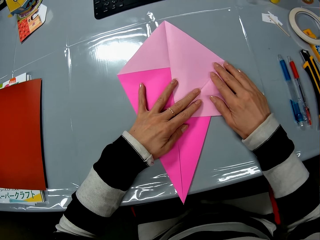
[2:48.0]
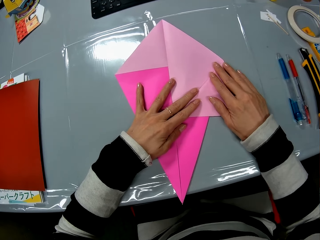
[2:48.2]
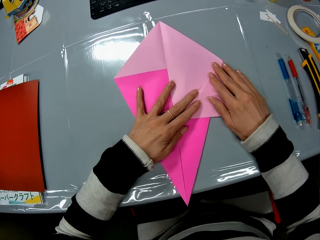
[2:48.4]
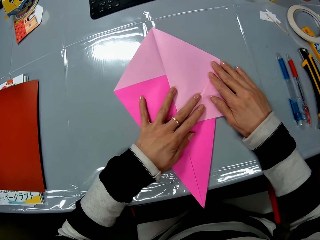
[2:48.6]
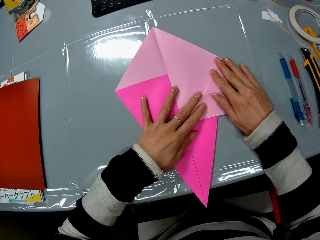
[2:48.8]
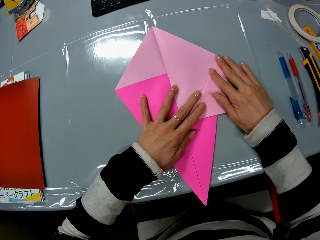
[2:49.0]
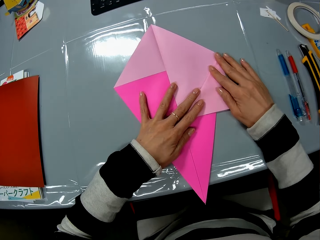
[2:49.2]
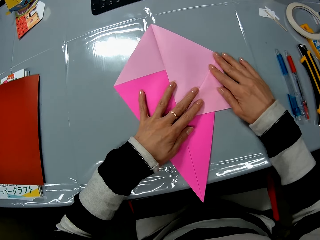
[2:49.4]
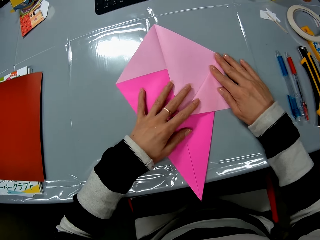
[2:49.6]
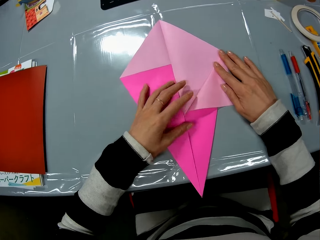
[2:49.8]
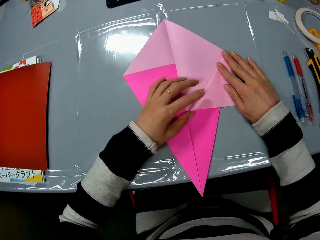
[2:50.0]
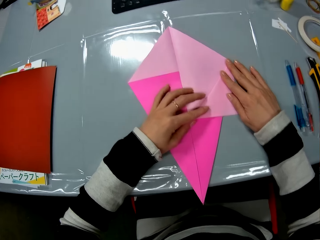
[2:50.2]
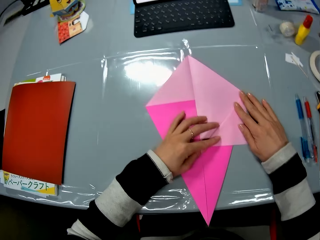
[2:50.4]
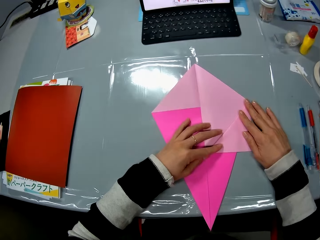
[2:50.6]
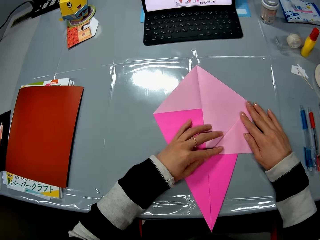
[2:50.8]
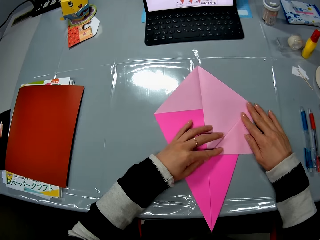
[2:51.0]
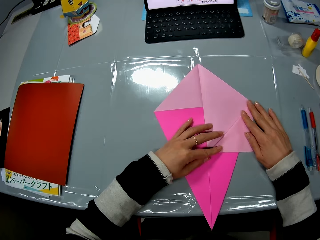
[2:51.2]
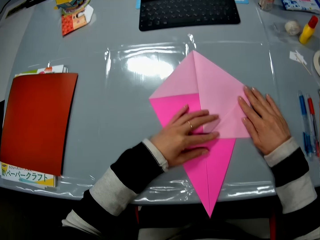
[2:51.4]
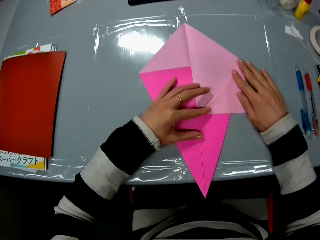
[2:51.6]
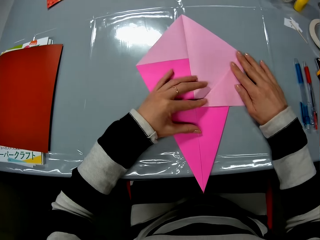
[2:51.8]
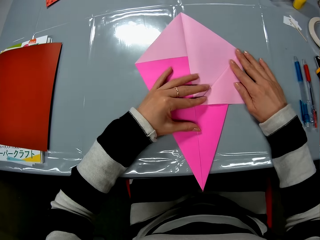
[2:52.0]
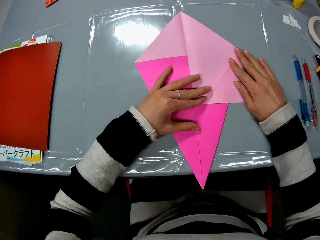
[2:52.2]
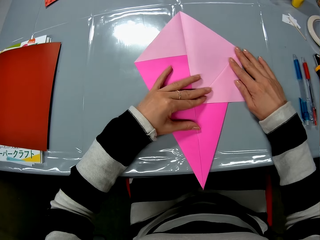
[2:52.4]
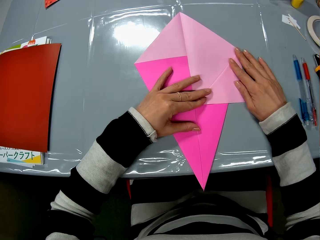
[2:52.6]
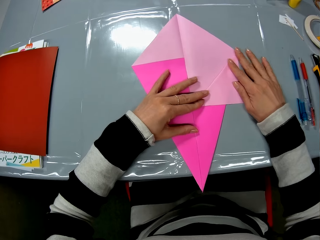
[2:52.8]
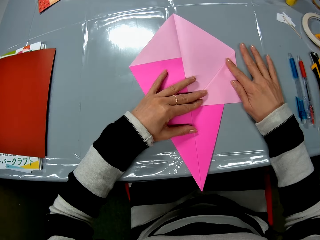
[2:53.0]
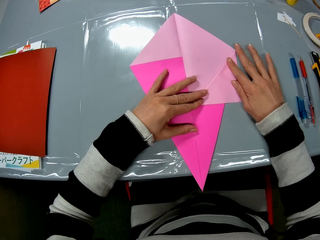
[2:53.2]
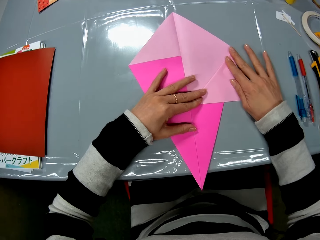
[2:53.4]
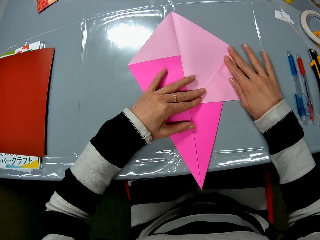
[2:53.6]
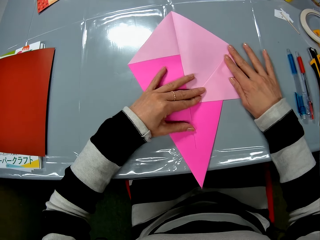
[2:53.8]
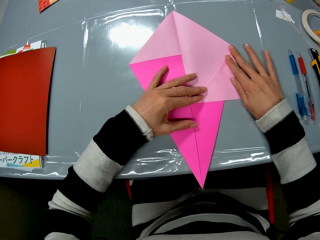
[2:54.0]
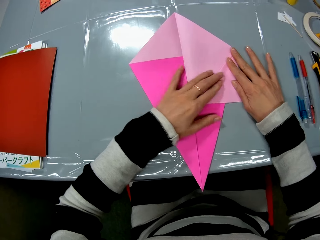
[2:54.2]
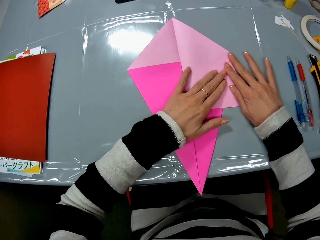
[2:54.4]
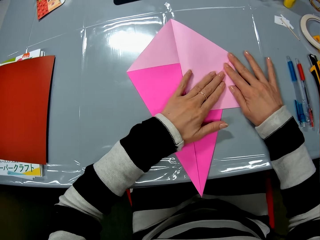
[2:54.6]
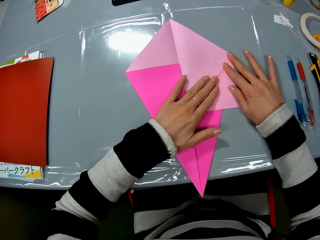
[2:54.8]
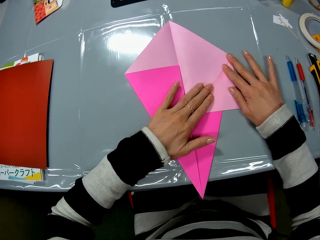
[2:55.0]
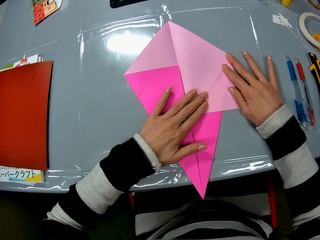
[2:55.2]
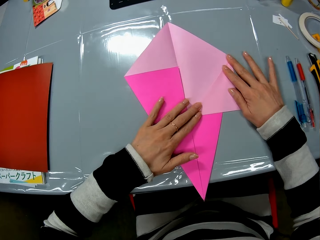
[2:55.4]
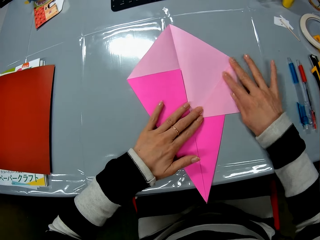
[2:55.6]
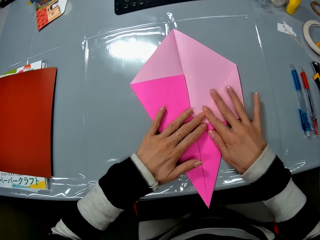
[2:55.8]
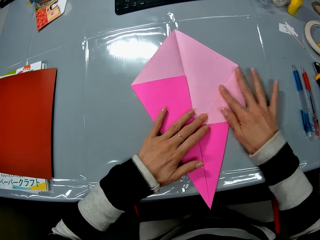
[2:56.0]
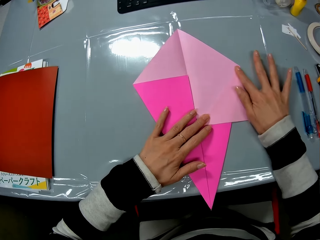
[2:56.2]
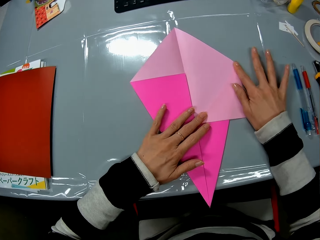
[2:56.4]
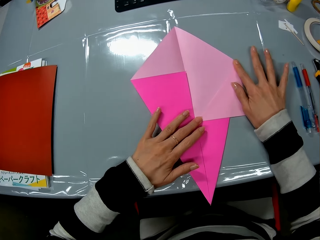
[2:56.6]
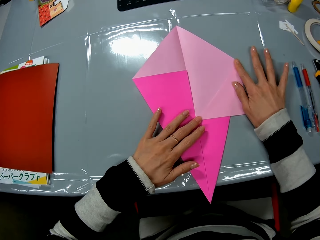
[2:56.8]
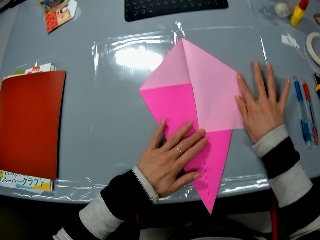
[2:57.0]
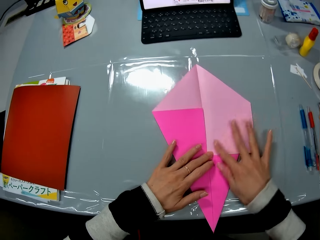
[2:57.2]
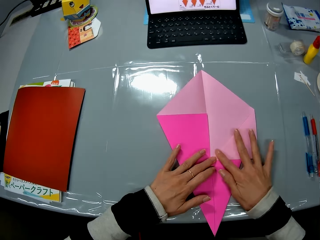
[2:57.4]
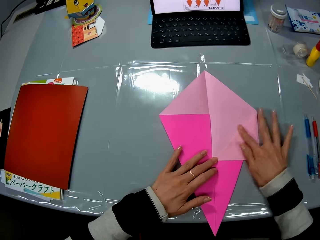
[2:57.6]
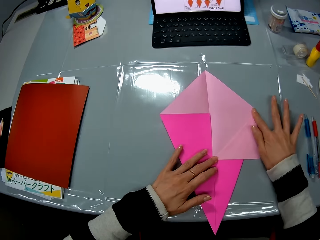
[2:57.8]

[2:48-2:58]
The camera wearer places both her hands on the folded edge of the sheet. She smoothens the edge of the sheet with both her hands.

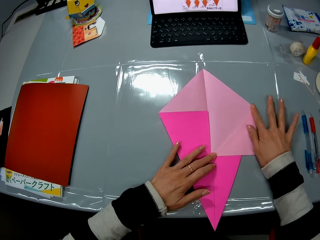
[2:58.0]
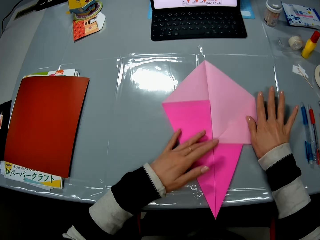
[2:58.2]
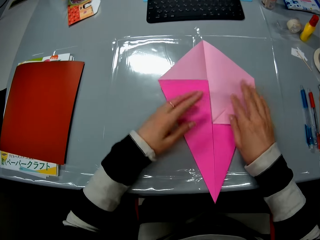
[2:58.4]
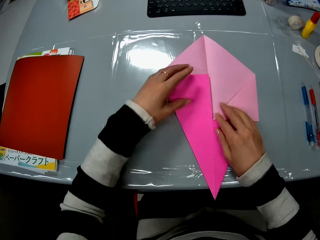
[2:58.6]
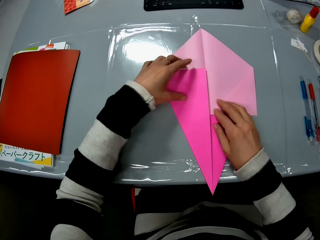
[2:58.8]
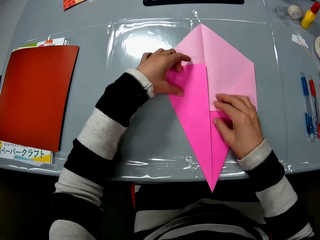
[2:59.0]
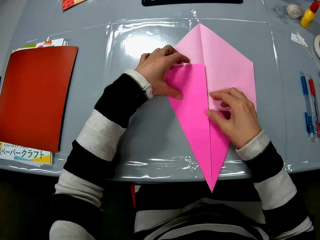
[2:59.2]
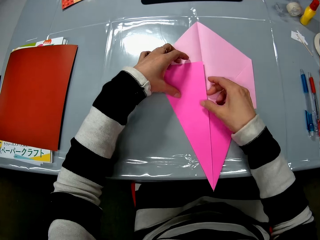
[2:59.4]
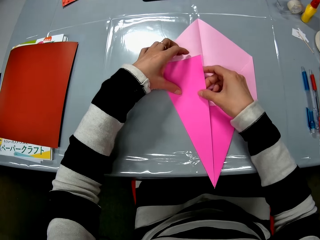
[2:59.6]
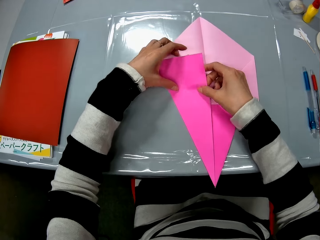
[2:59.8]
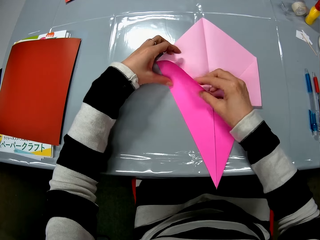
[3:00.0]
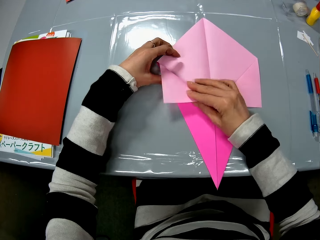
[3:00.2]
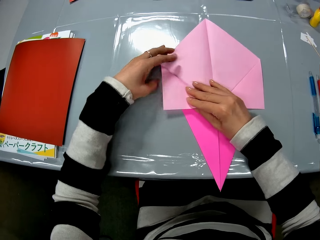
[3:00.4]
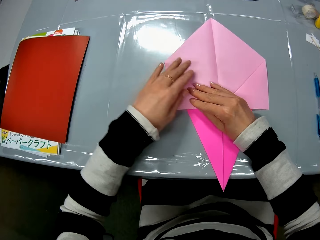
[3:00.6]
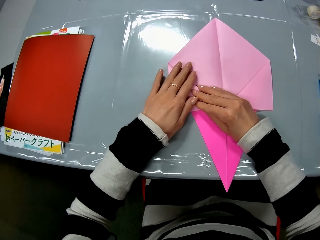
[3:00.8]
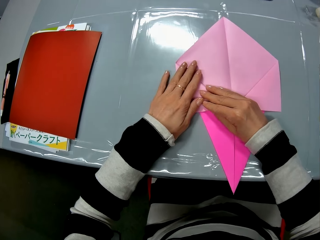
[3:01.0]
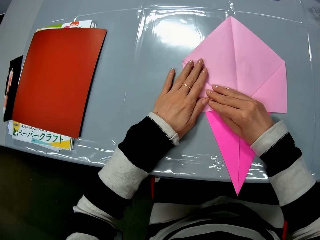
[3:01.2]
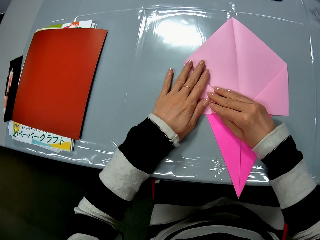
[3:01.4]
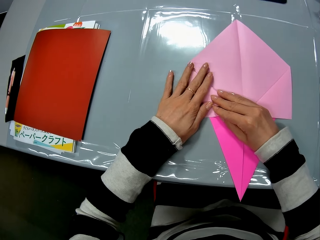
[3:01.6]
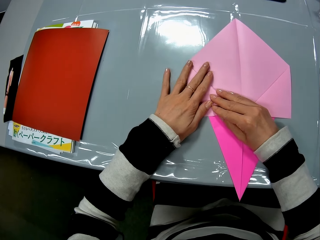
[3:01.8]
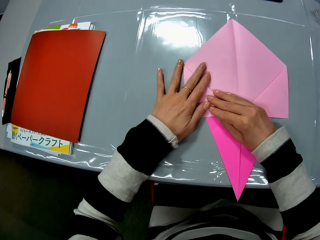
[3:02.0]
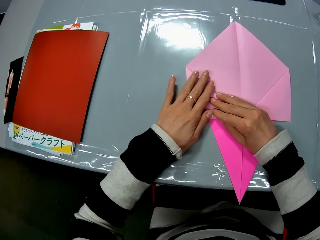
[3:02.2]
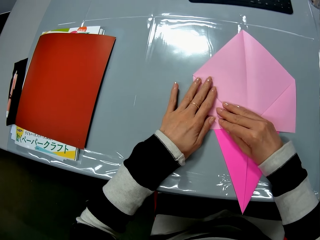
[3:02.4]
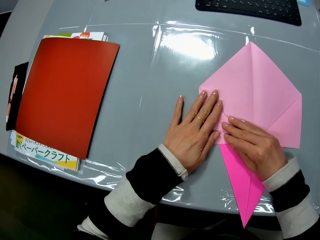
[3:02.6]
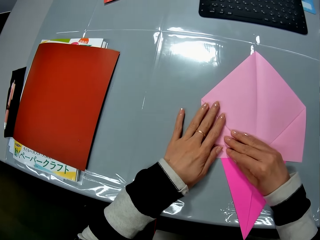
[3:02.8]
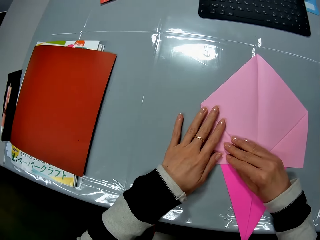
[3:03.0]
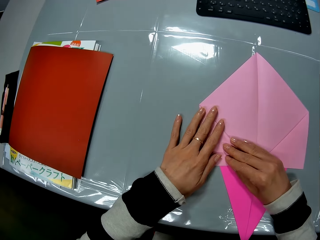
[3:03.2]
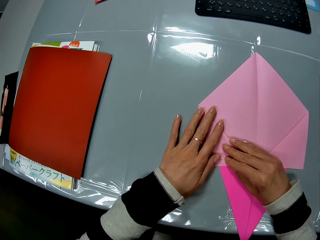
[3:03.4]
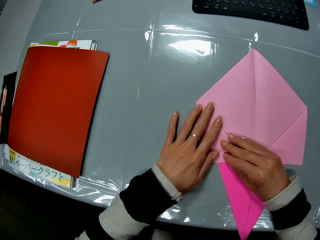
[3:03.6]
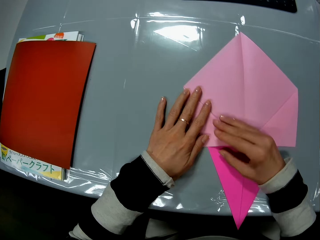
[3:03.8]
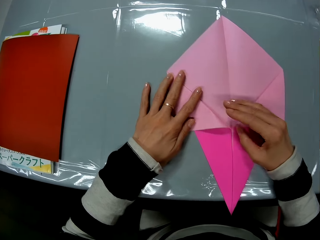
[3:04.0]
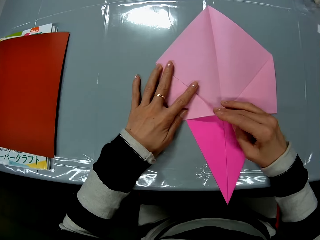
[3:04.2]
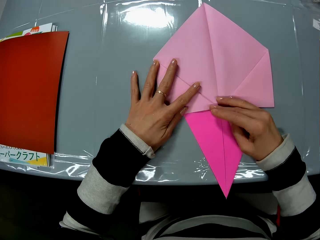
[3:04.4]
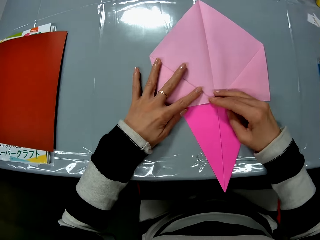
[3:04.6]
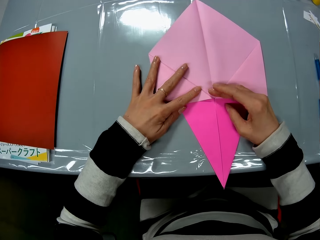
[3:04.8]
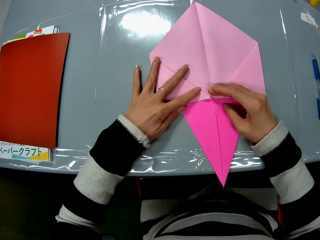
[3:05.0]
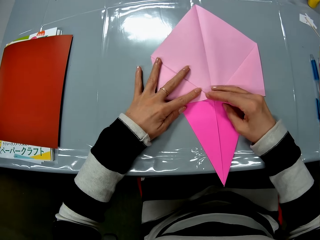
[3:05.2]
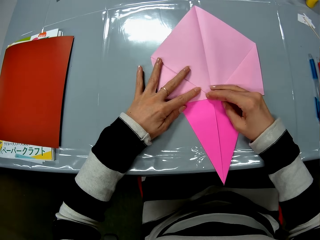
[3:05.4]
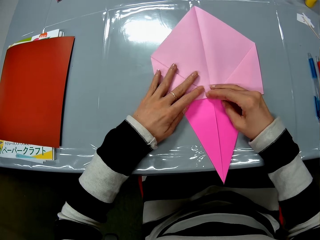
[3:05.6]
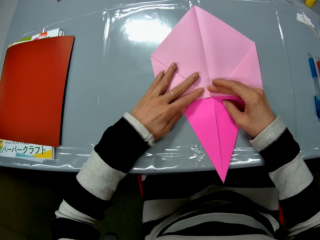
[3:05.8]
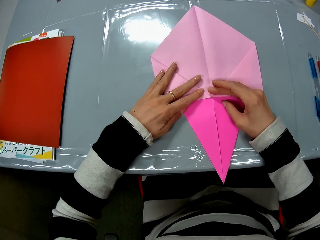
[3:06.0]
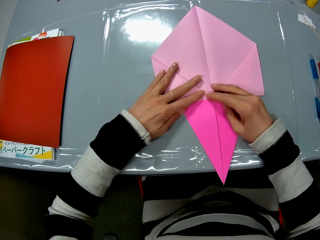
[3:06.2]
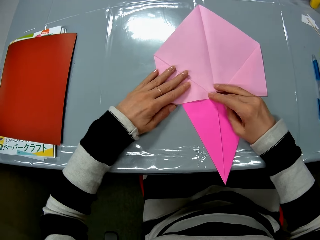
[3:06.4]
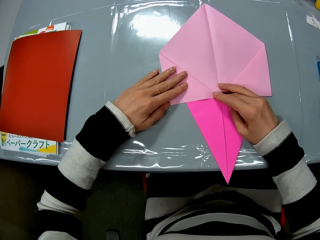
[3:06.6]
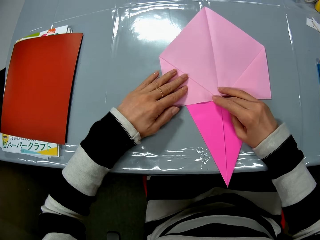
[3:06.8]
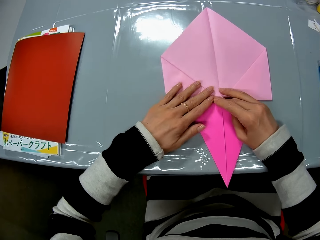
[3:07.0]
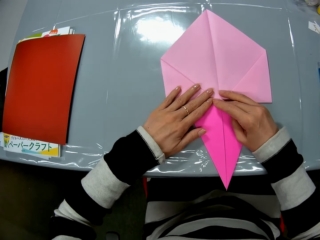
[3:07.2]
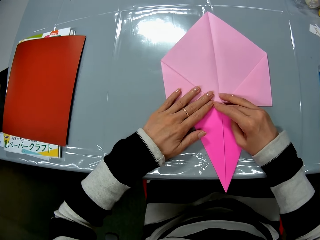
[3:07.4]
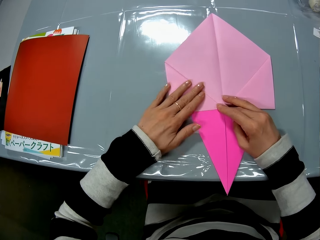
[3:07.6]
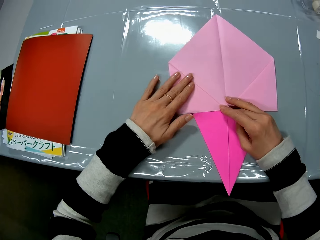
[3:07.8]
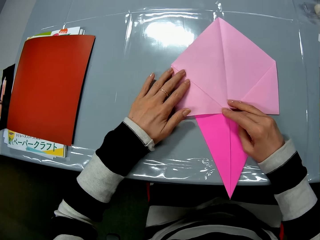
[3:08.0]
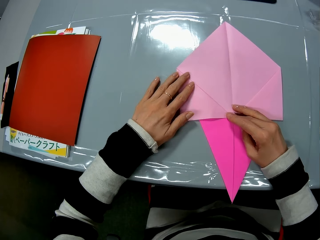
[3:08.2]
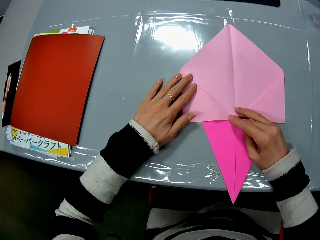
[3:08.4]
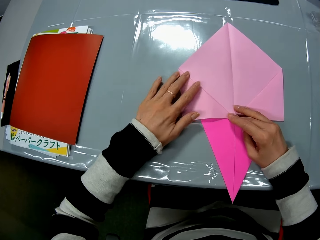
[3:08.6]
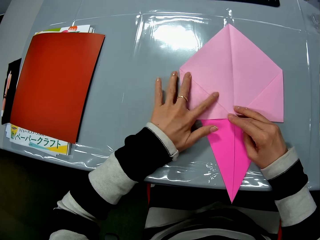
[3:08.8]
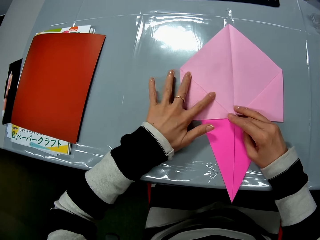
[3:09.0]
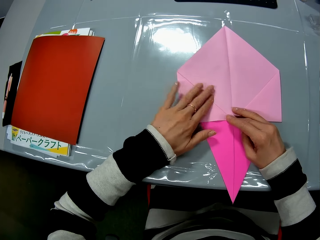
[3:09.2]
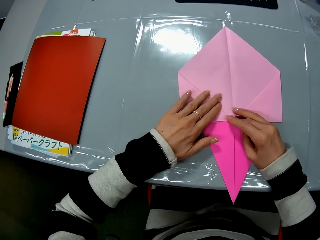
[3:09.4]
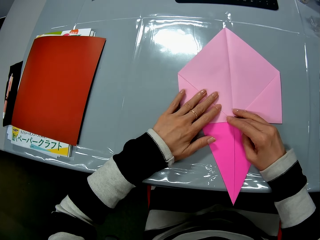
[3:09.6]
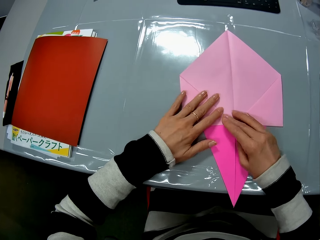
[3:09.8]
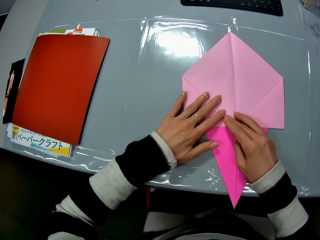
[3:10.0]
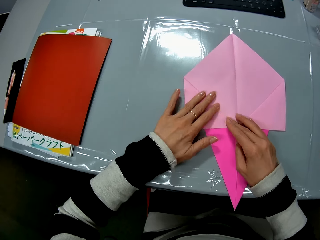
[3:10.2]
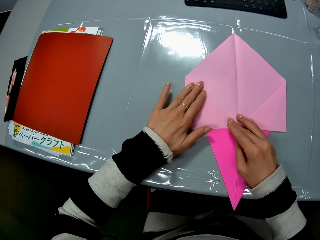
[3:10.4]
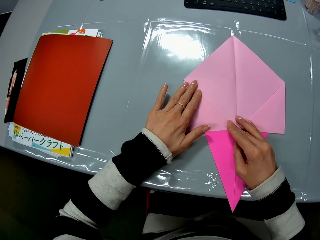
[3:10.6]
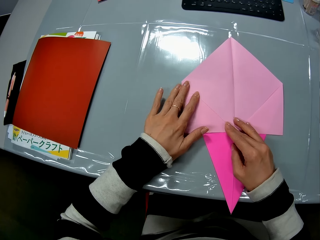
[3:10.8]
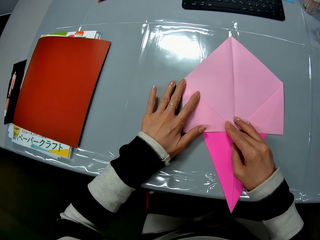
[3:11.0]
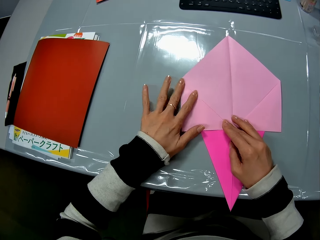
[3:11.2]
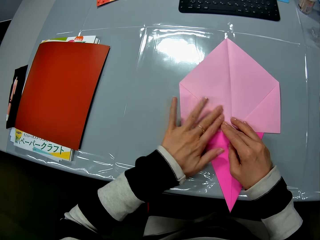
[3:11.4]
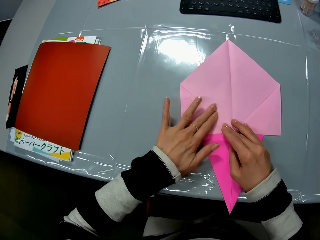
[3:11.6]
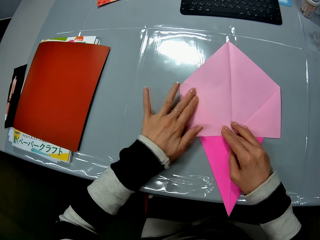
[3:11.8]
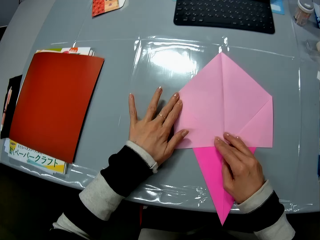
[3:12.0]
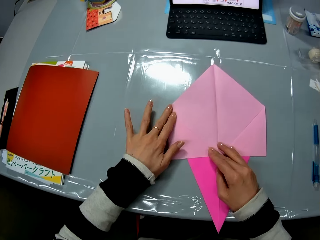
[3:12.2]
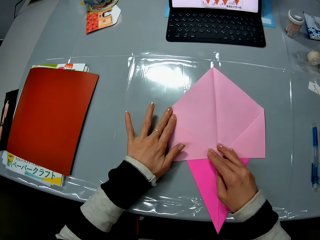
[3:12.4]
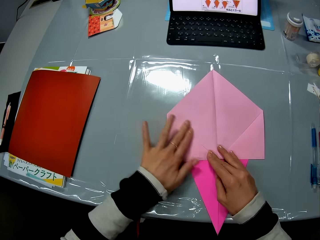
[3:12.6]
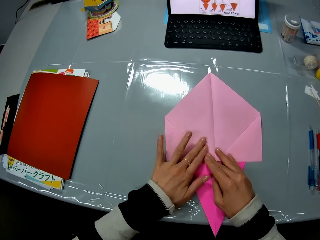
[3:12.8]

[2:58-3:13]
The camera wearer folds the left side of the sheet with both hands. She smoothens the edge of the sheet with her left hand.
